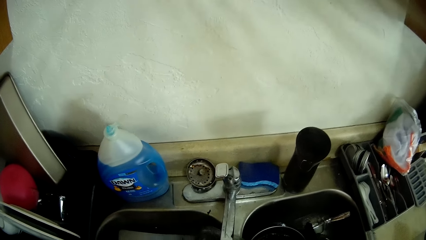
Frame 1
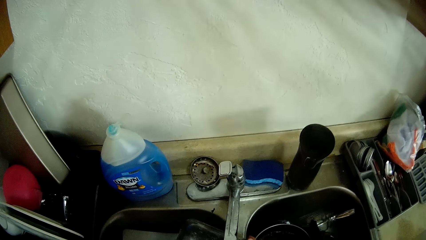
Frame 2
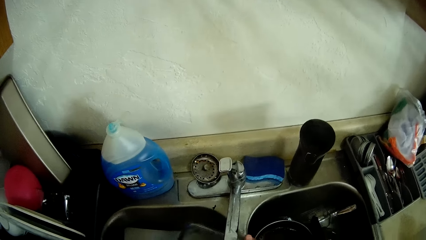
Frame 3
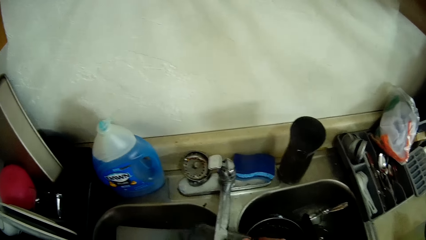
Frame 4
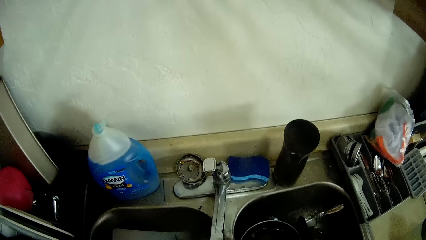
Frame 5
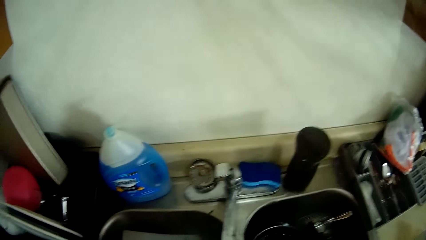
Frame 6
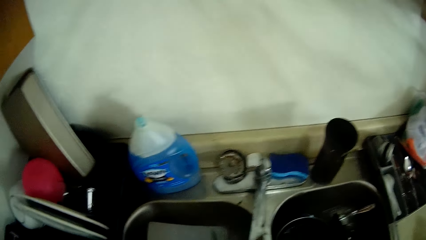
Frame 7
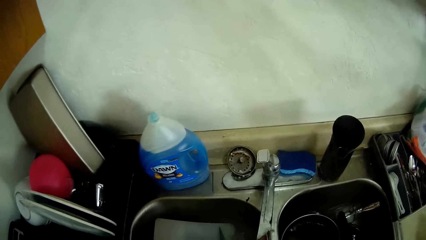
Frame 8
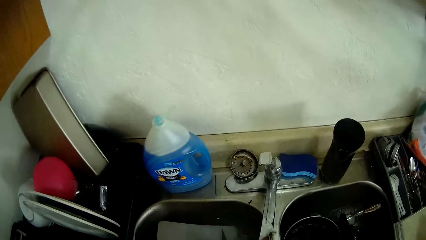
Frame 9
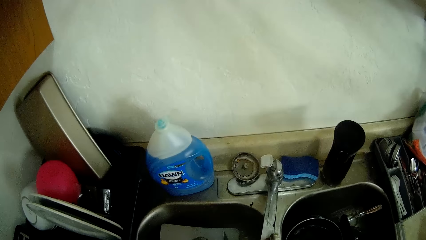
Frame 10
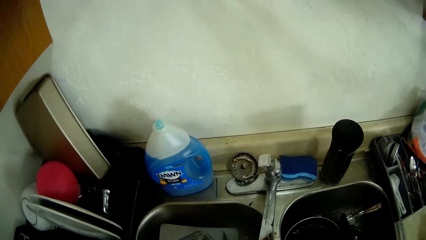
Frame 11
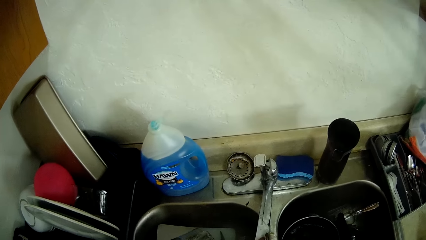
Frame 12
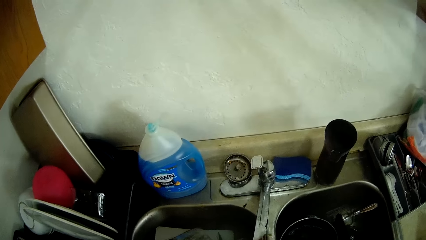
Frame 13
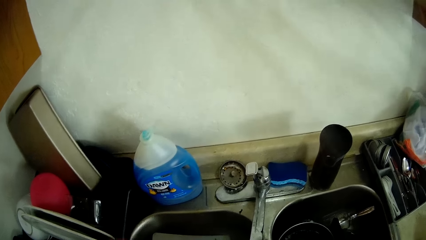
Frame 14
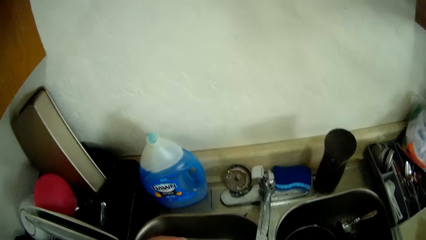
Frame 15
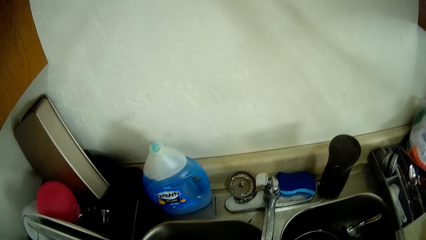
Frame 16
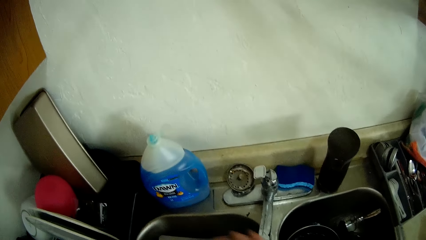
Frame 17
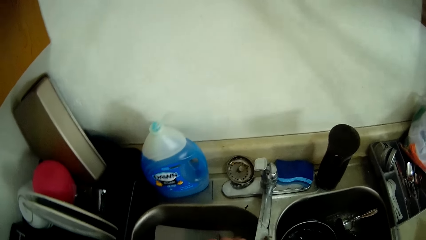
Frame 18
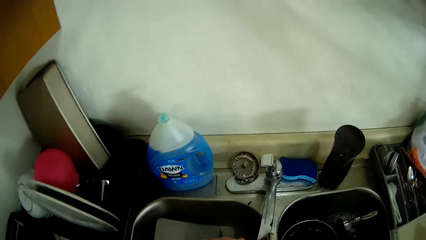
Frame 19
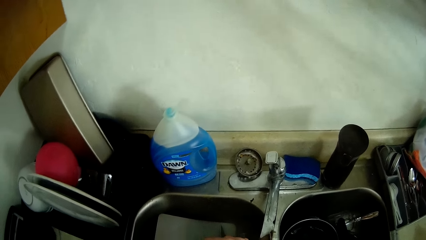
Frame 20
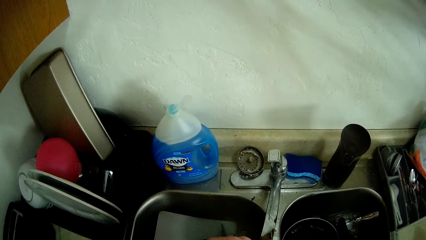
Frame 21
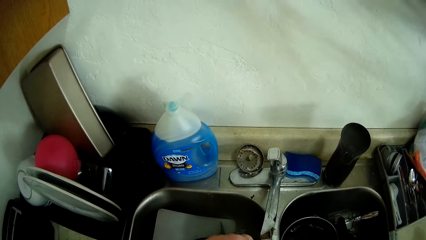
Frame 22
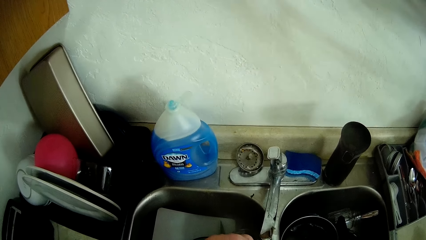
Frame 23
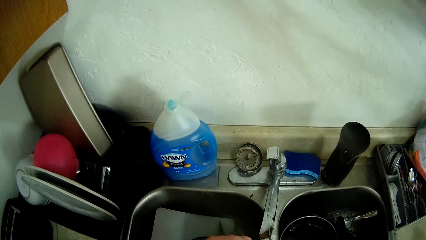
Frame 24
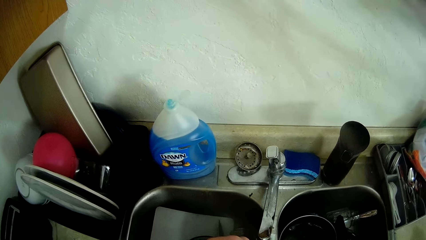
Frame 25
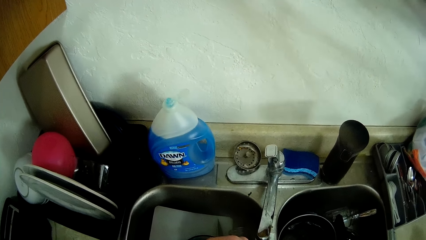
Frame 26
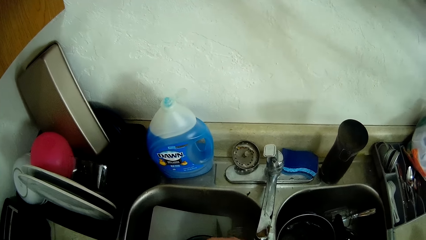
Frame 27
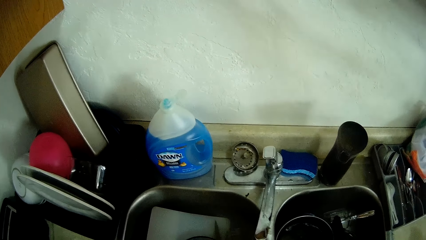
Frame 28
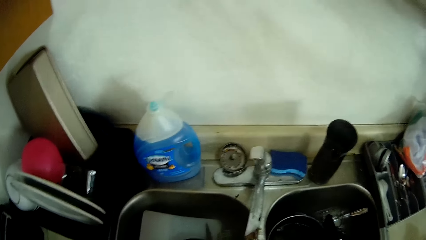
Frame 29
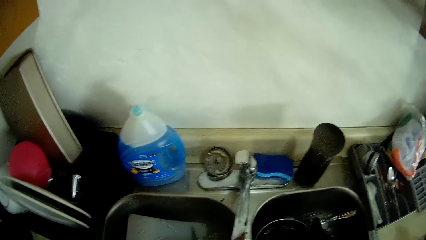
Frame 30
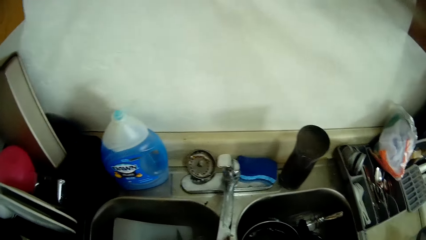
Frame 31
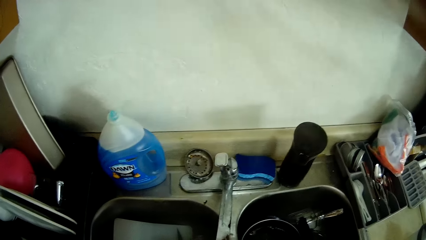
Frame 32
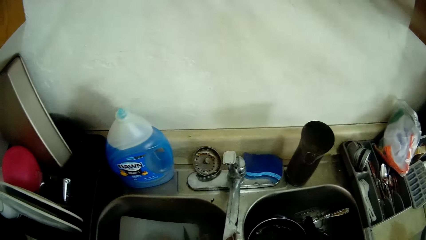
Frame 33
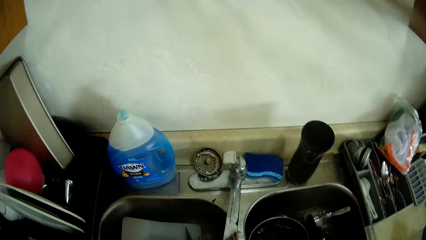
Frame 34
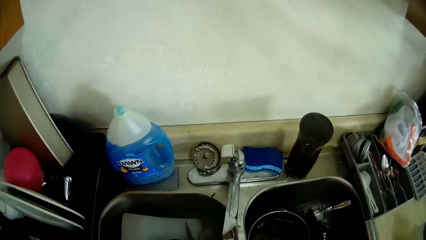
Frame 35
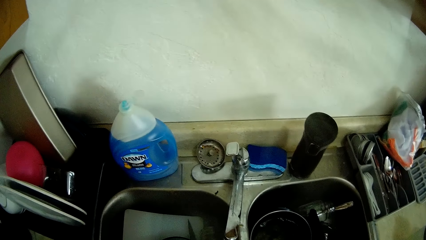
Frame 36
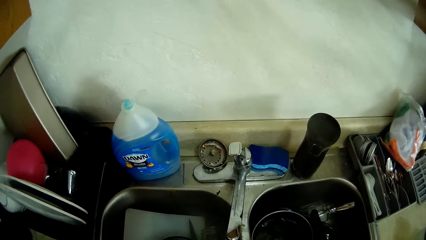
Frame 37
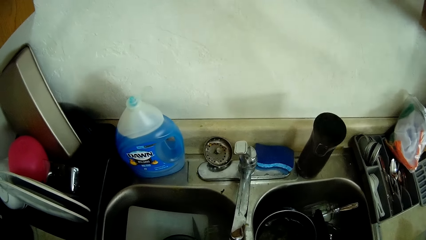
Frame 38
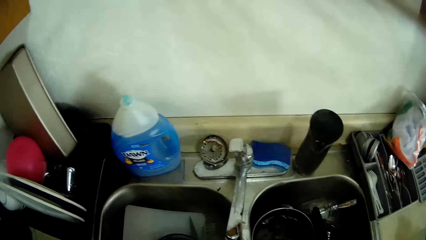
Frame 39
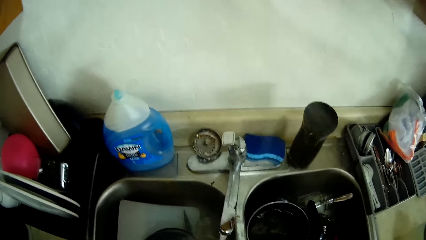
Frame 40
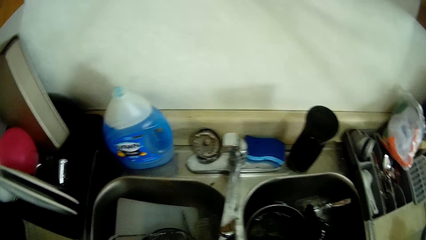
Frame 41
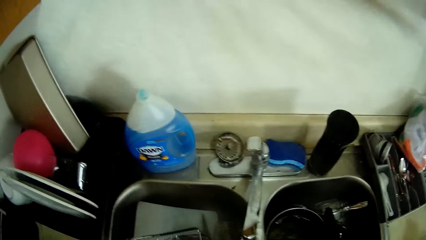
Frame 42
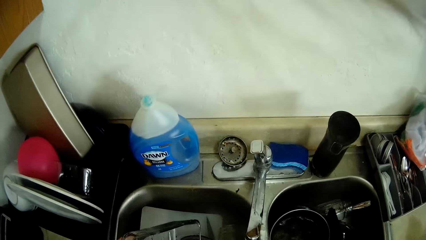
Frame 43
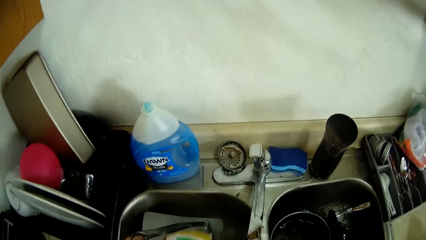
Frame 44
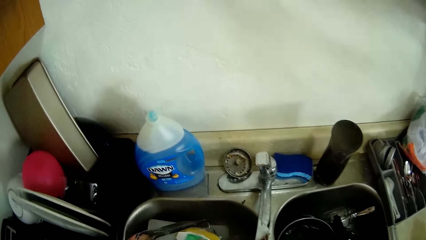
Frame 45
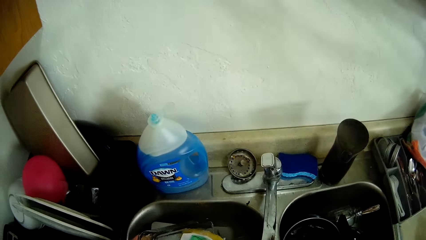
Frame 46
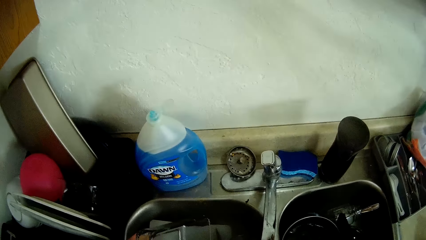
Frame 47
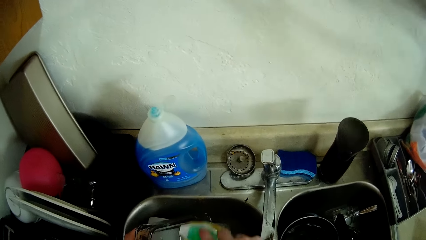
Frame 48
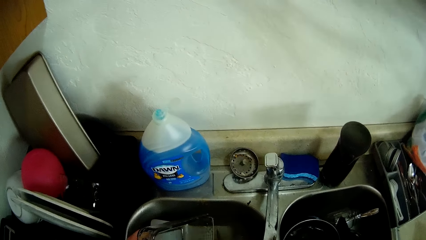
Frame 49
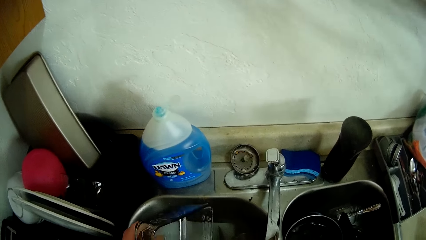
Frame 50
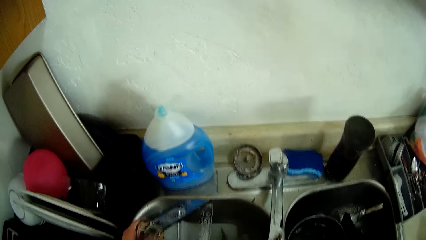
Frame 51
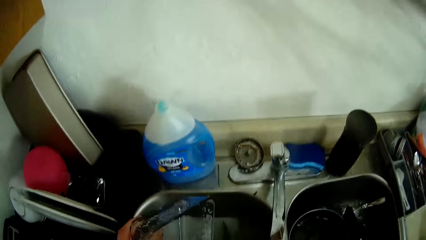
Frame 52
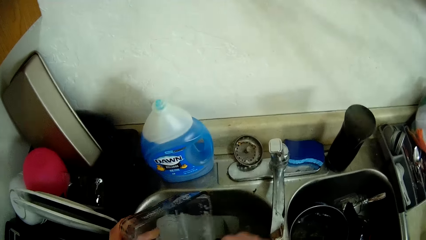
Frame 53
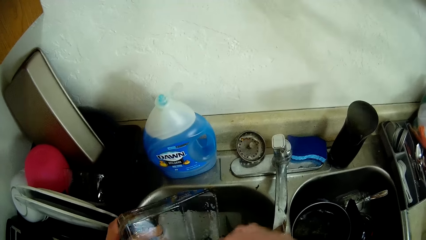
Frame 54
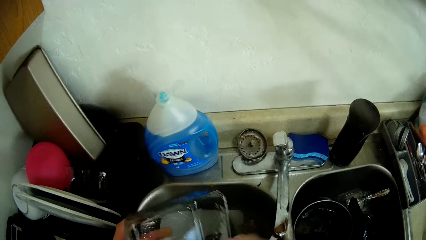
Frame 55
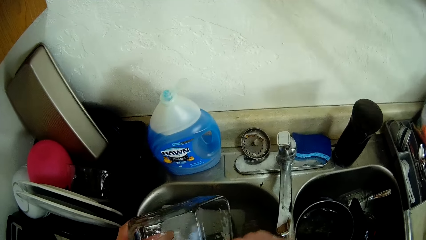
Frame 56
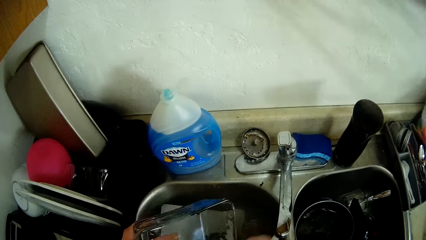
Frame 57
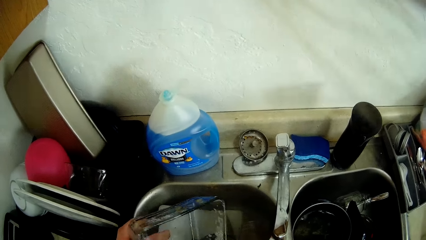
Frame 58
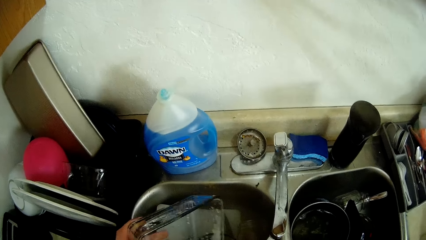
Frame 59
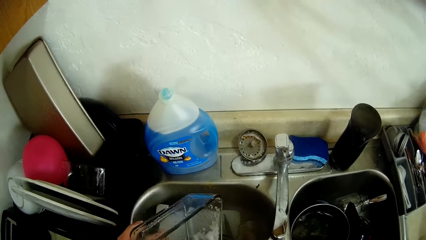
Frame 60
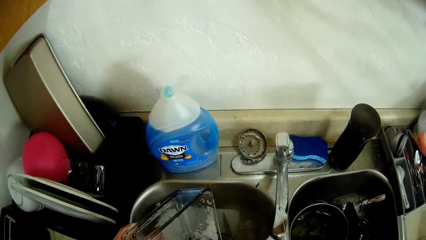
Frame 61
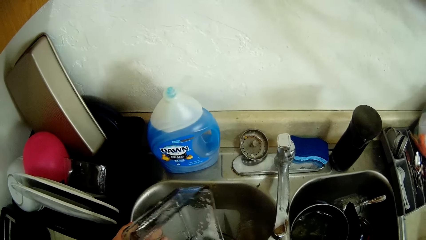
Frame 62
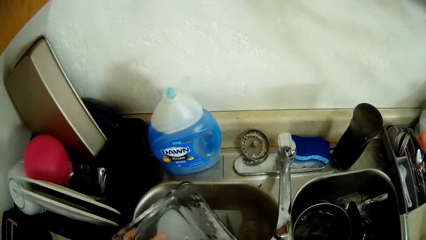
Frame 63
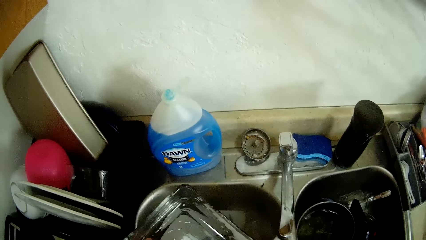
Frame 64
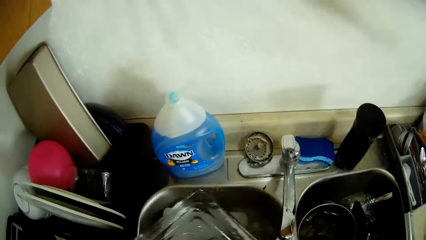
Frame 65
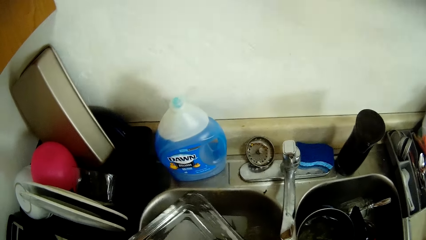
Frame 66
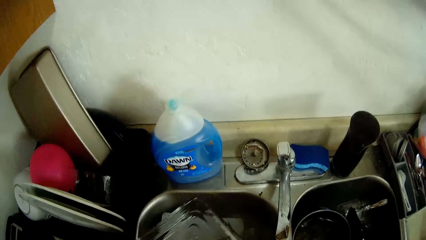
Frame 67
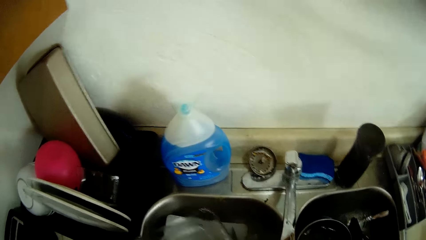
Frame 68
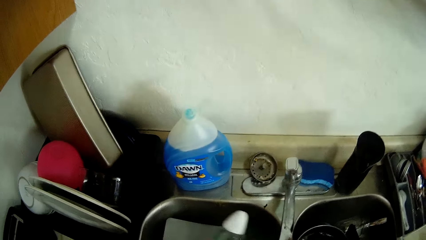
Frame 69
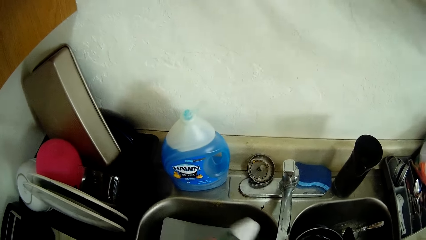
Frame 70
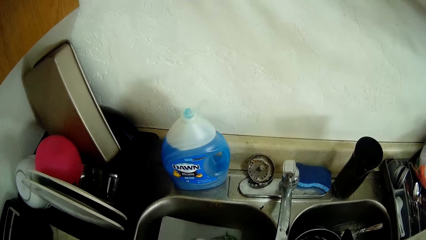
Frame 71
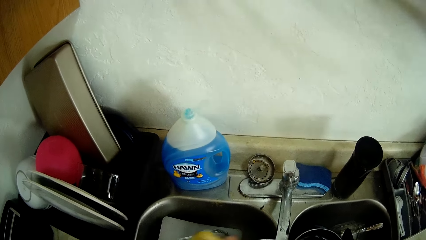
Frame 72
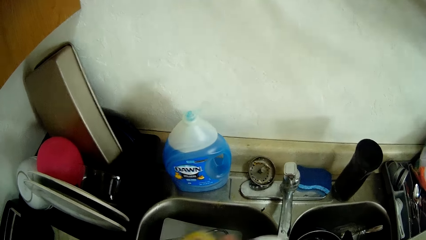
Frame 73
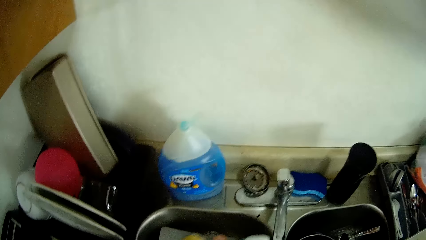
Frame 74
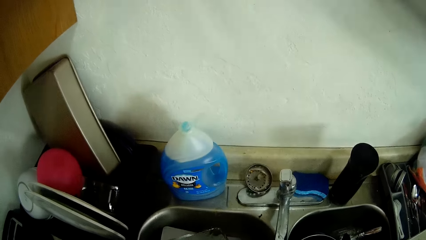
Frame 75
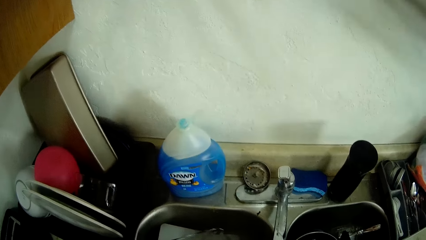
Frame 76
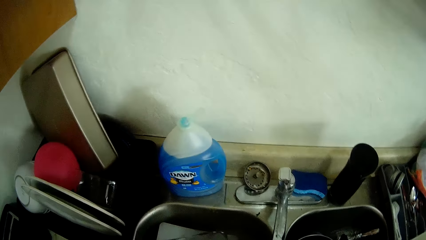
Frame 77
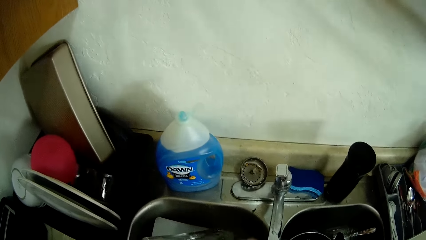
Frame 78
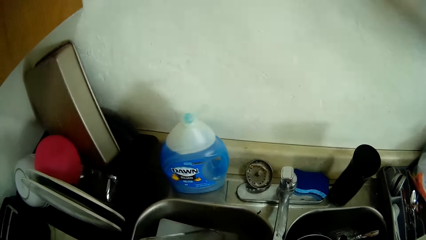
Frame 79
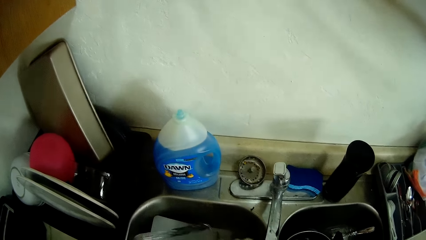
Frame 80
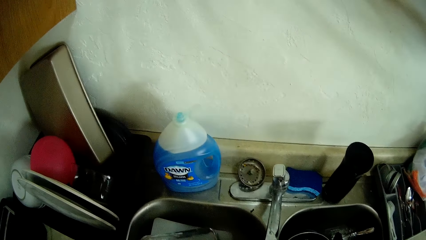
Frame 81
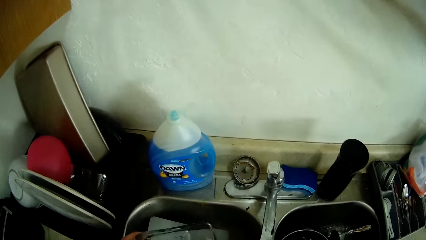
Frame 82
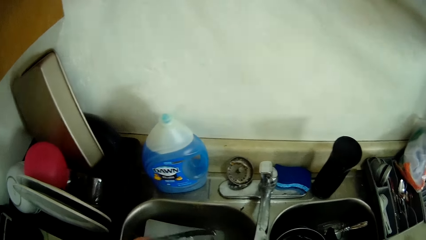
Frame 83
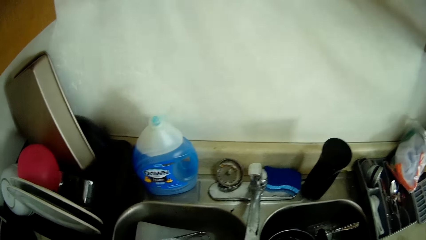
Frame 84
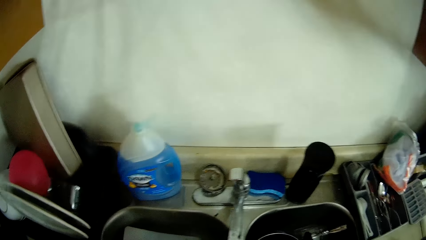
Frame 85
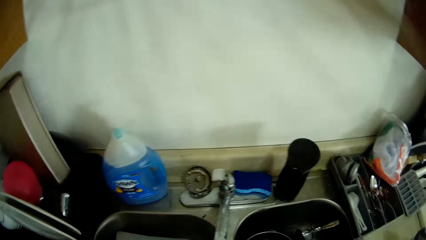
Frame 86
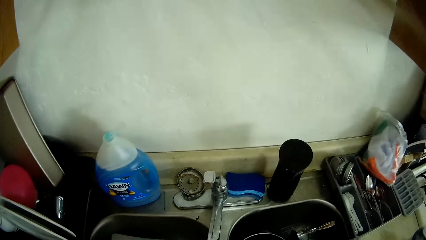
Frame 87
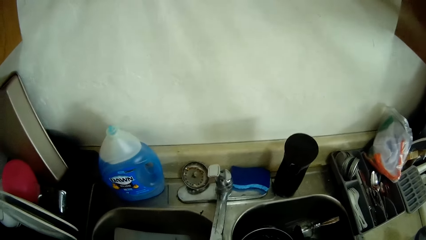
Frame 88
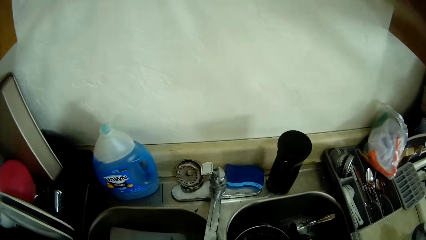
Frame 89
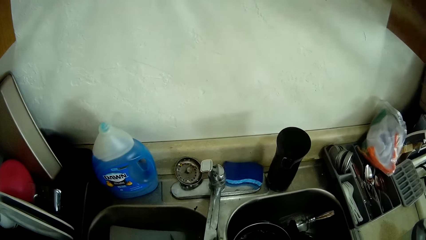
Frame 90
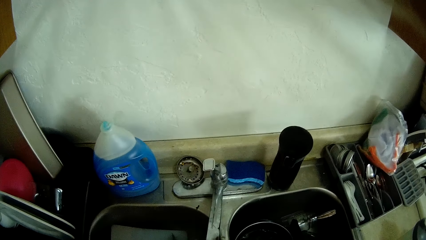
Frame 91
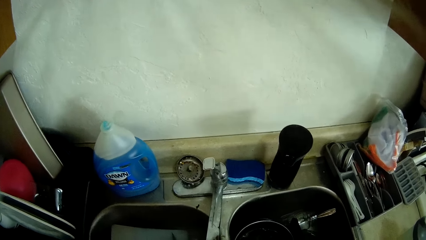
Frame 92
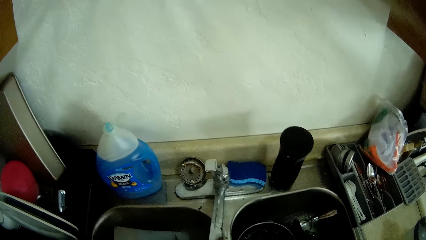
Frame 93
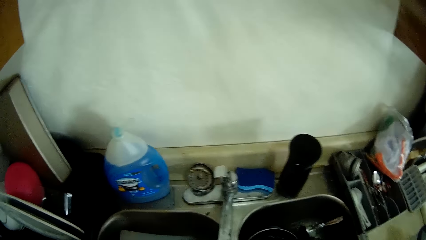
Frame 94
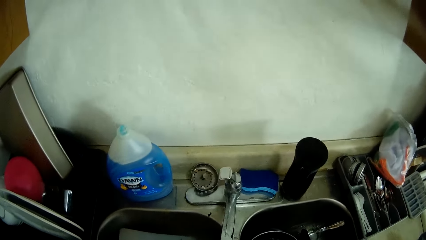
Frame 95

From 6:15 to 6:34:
The camera wearer adjusts a platter with a hand. They clean the platter in a sink with a scrubber.
